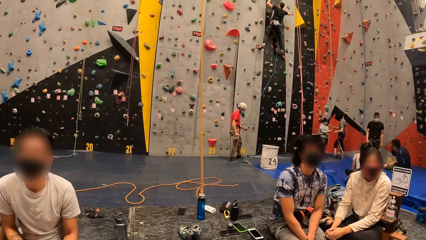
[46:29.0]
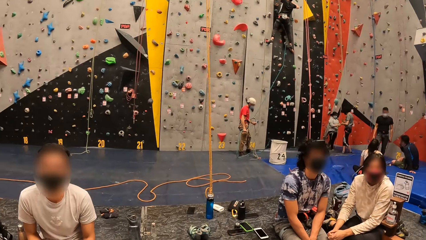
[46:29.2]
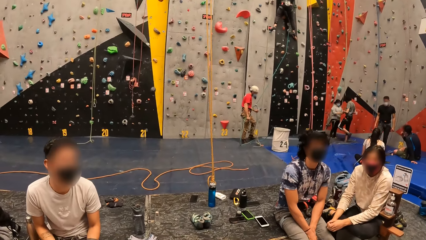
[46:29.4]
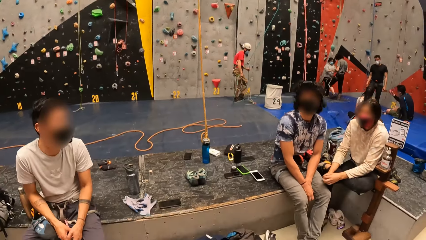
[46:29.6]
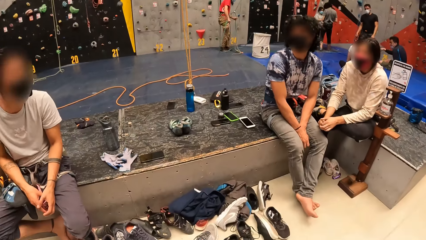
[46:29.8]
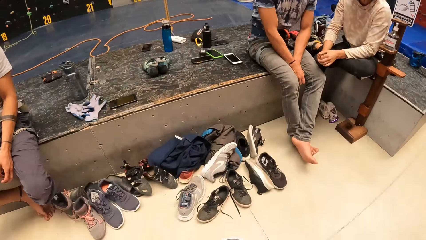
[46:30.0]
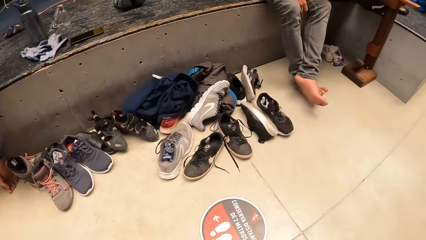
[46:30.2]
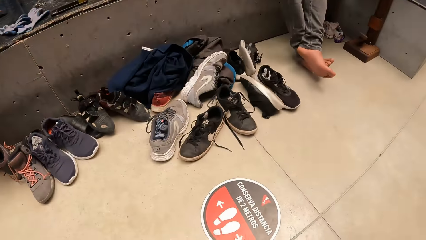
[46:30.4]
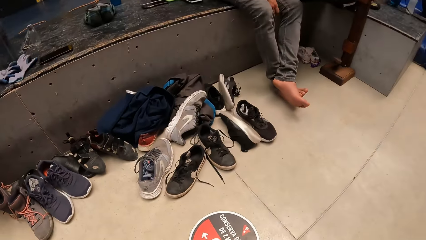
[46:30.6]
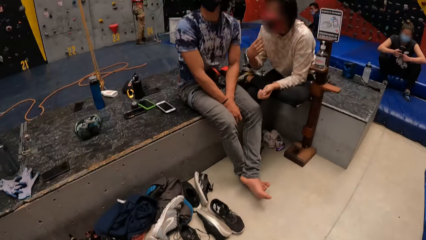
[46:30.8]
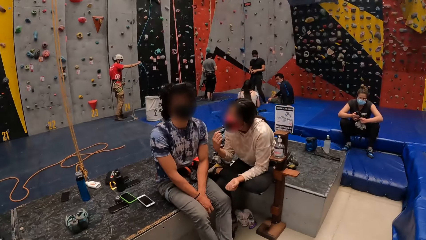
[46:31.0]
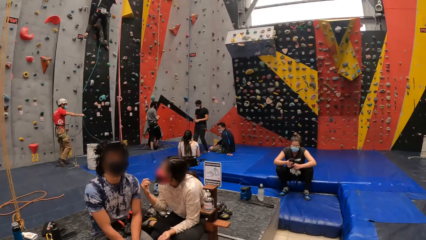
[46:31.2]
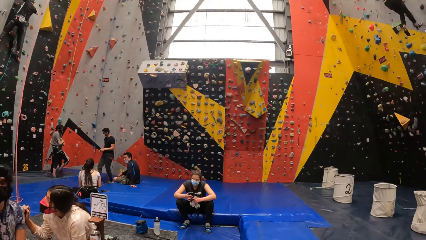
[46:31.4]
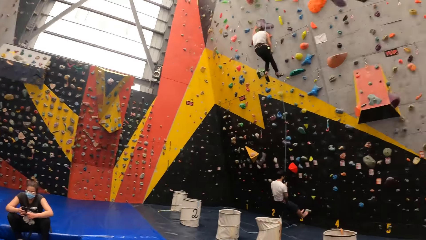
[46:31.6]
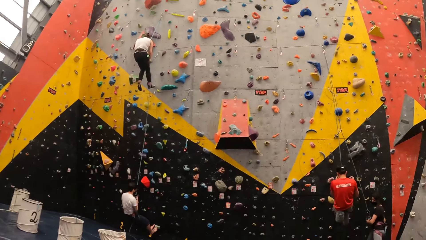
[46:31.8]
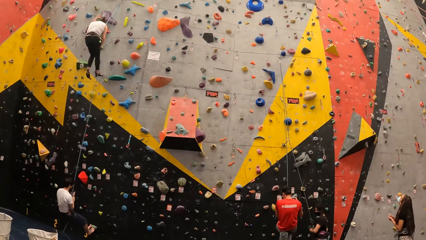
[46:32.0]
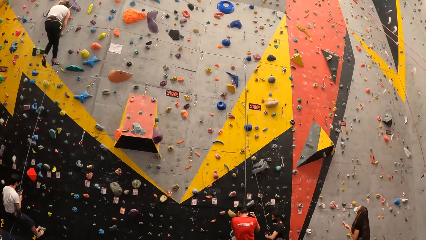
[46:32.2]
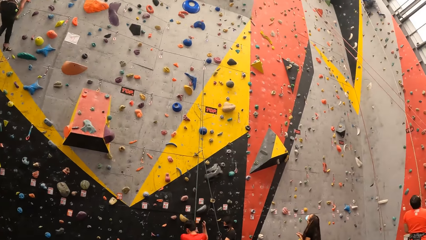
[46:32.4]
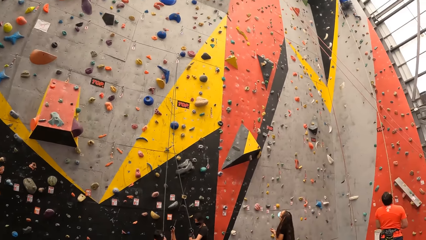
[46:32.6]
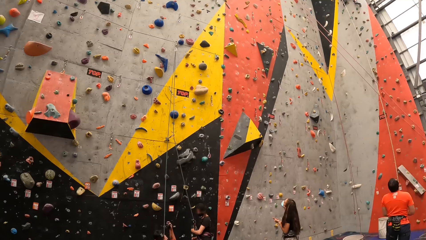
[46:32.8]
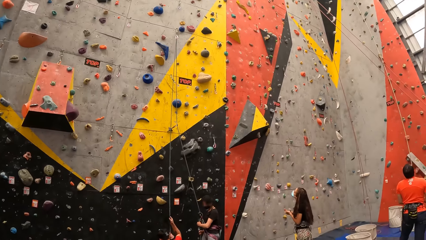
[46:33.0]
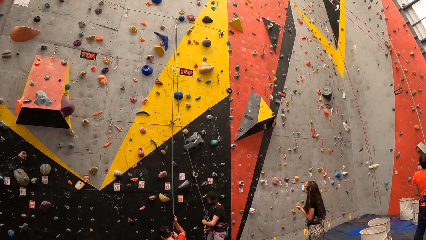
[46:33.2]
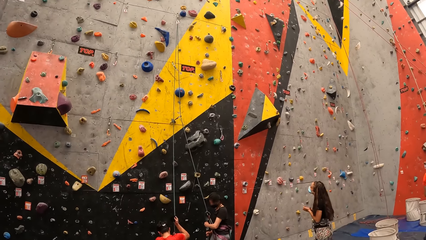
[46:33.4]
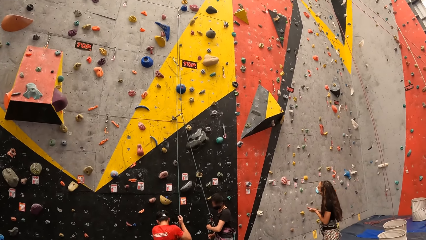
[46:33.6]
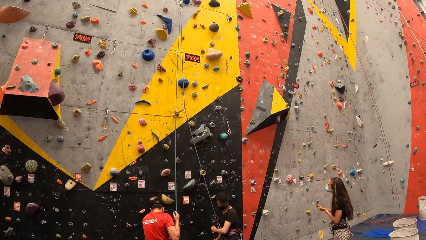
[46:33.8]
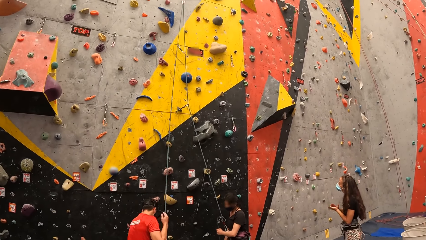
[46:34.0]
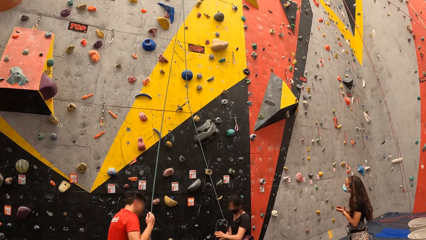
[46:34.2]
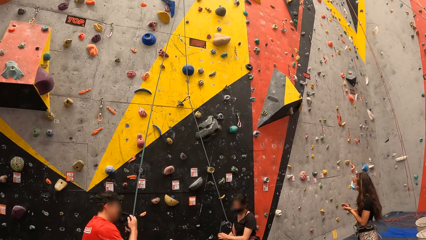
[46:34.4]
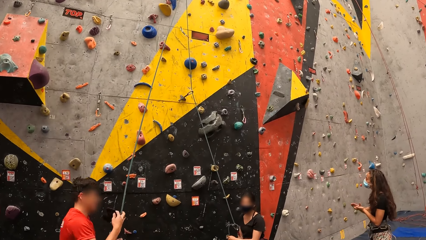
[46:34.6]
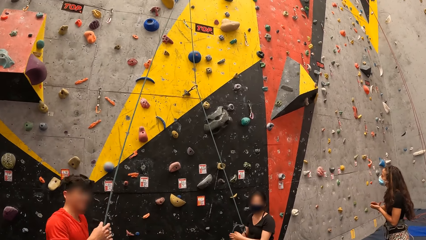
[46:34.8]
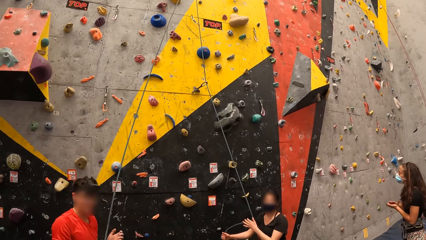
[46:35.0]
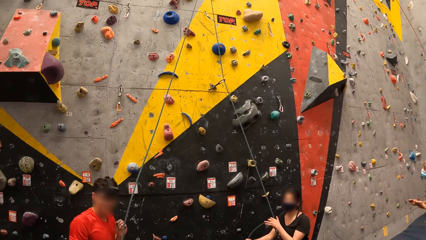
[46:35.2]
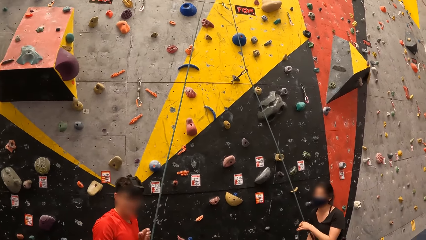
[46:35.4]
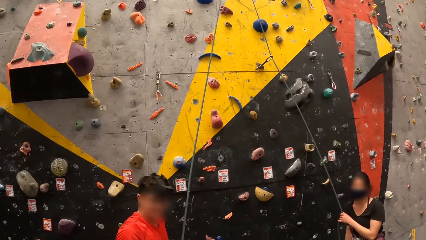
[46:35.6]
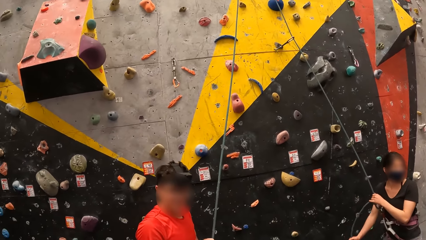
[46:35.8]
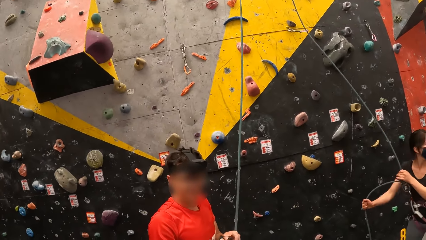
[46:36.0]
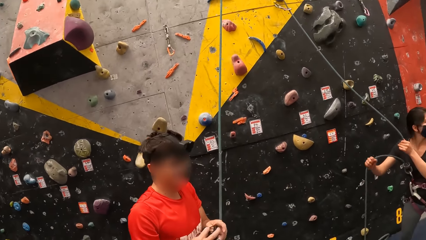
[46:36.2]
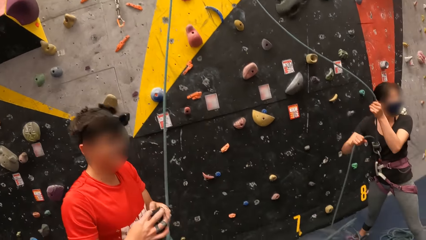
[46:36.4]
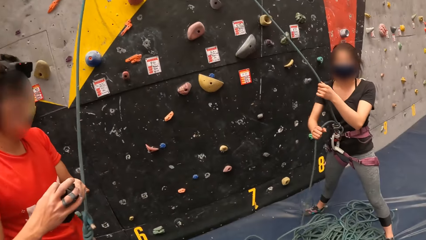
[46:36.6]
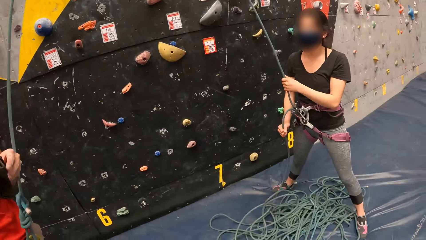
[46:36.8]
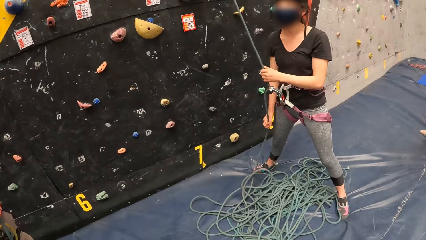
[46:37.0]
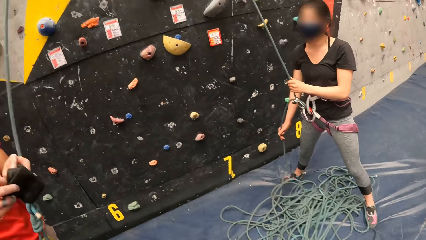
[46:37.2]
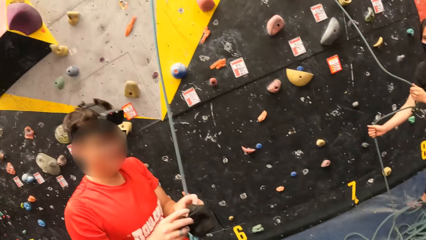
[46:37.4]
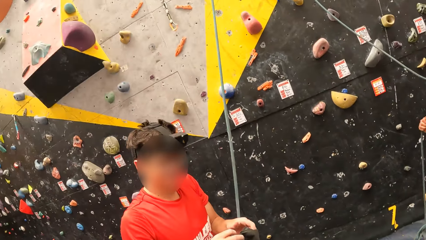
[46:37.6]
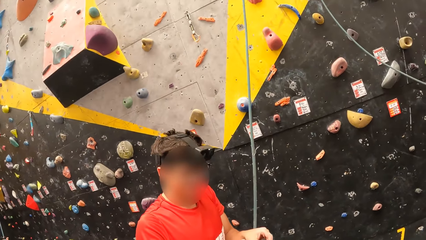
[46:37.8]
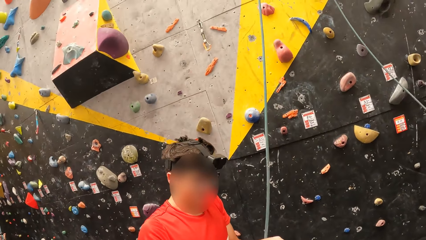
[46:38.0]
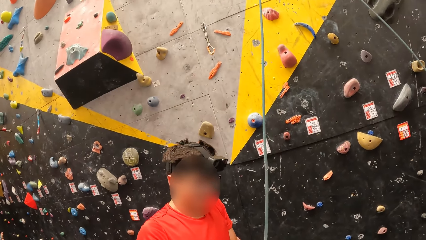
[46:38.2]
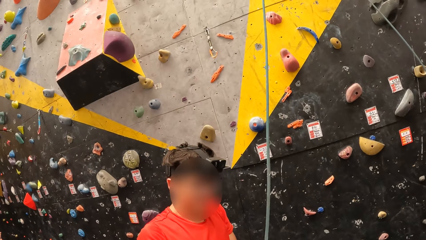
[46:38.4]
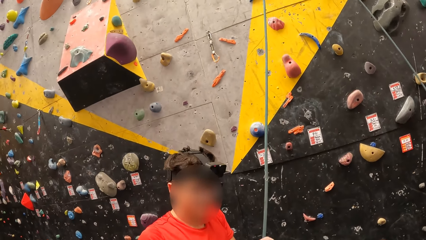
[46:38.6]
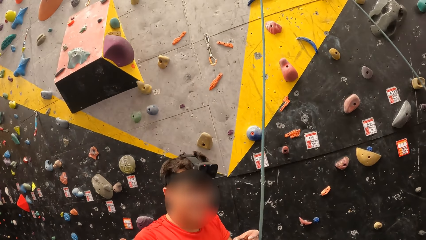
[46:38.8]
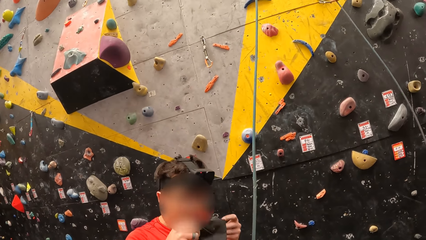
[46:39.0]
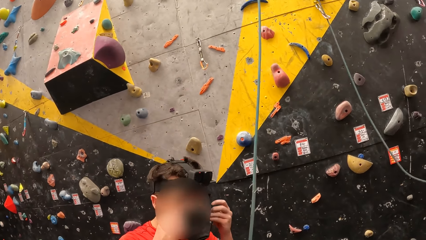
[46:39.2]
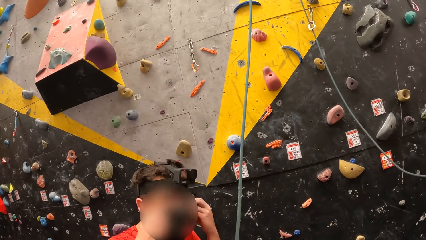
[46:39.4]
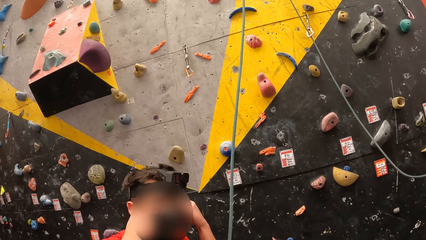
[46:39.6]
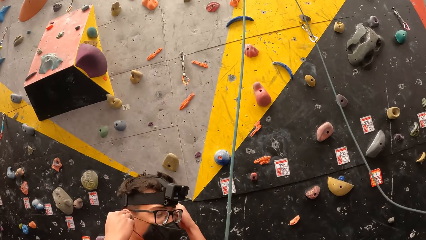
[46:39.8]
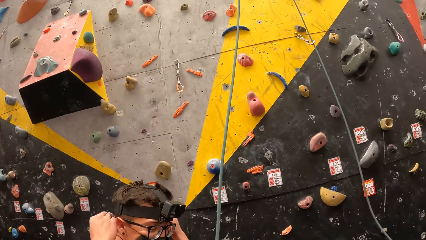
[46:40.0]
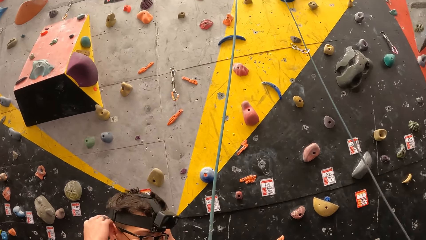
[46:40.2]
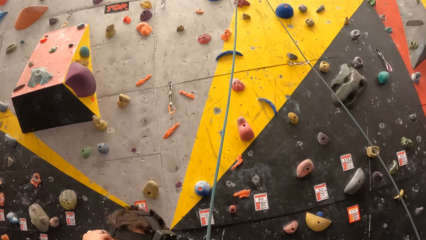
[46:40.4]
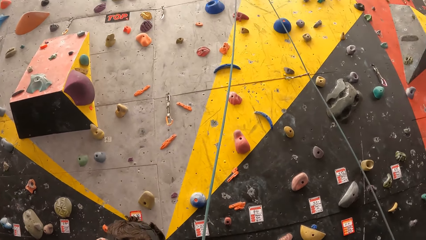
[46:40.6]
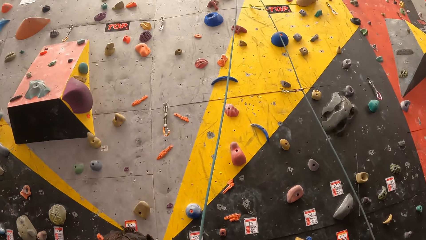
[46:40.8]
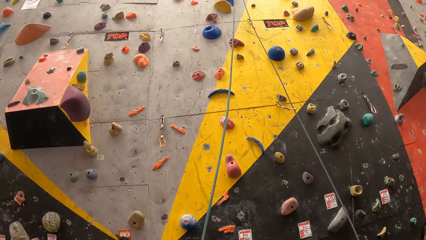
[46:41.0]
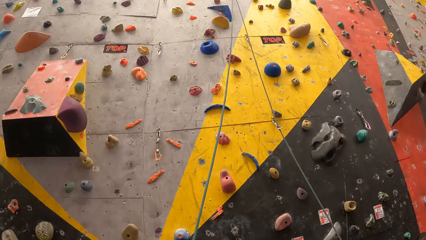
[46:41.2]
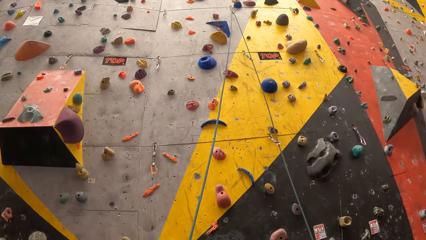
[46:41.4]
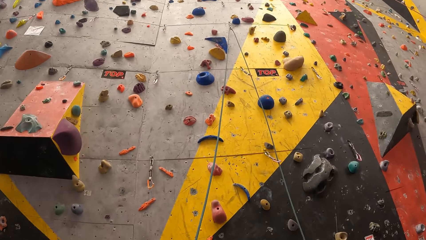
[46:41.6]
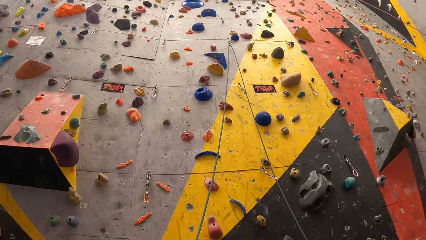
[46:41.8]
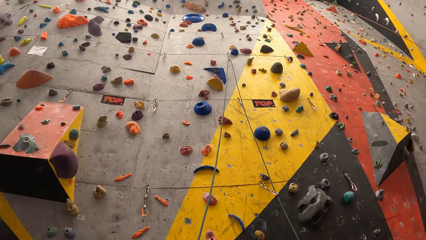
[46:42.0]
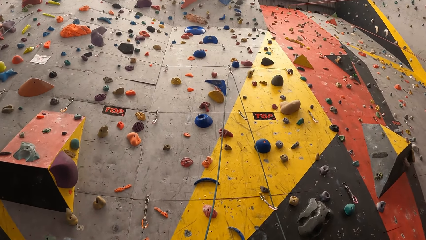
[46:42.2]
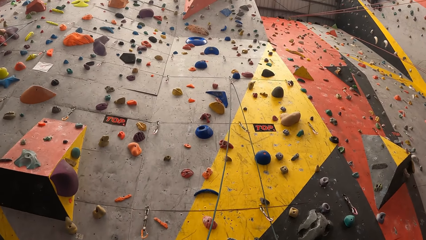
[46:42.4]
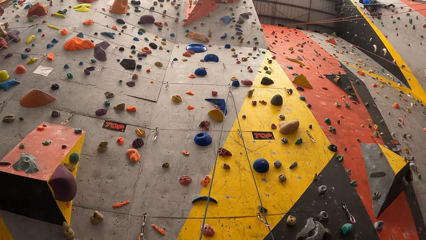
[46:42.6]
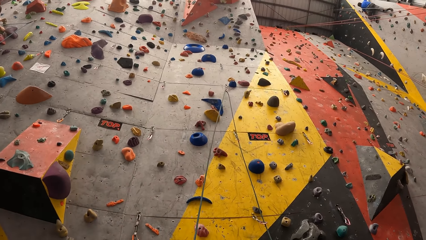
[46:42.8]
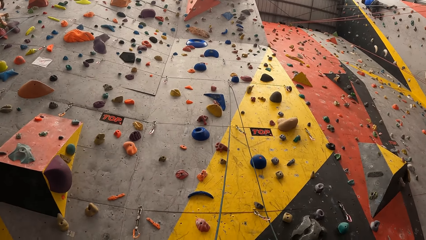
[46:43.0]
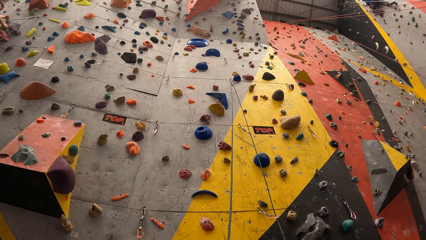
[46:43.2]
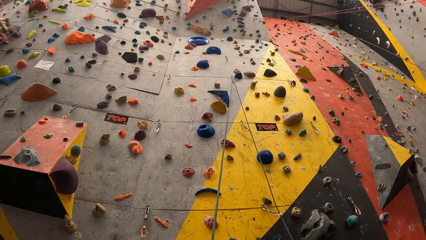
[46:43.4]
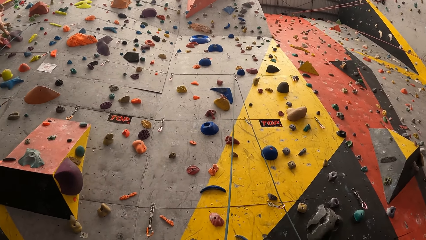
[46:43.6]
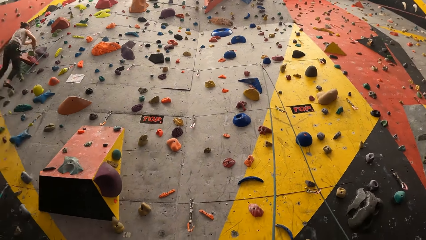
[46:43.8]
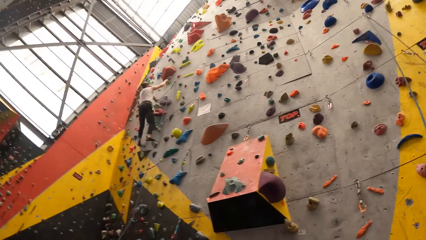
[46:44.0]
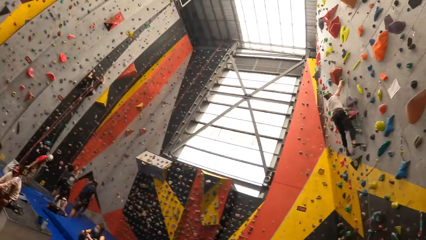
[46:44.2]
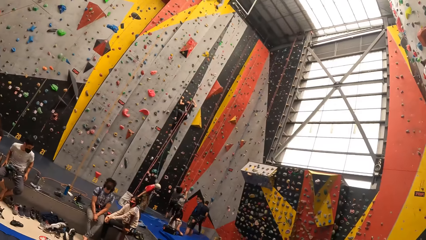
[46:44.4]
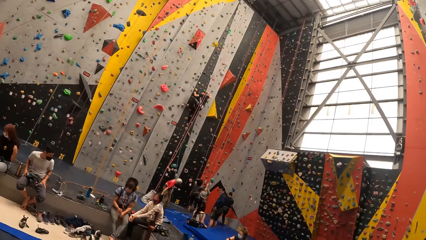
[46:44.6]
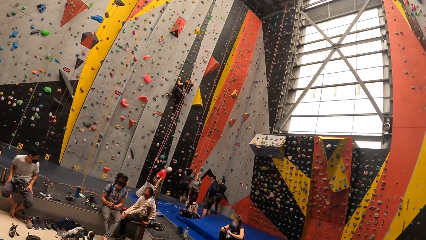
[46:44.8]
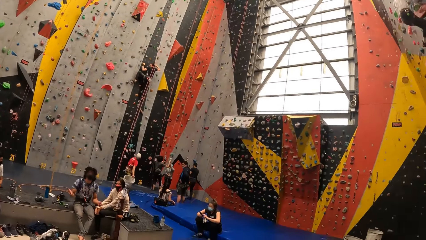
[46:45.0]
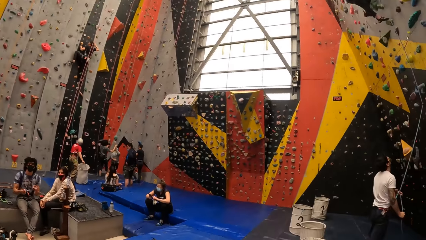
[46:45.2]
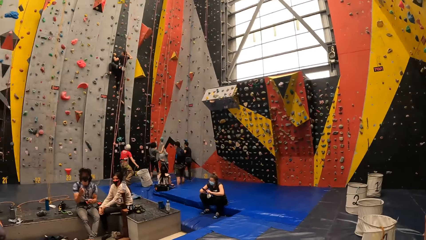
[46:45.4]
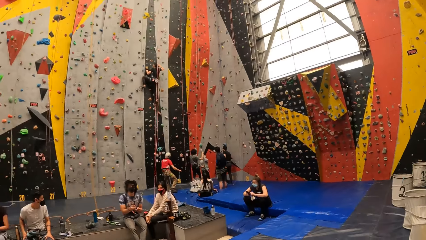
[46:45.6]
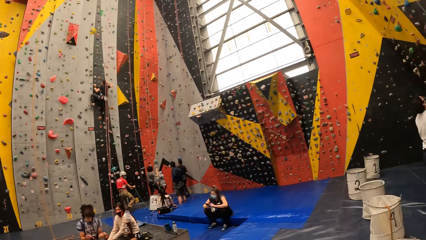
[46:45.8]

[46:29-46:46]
The camera wearer looks down. They walk around. They look around. They converse with a person or man. They look around.
